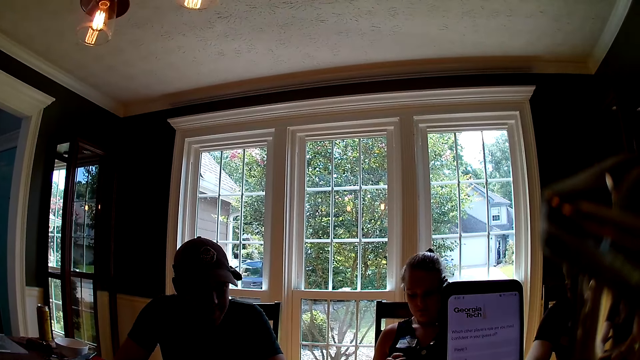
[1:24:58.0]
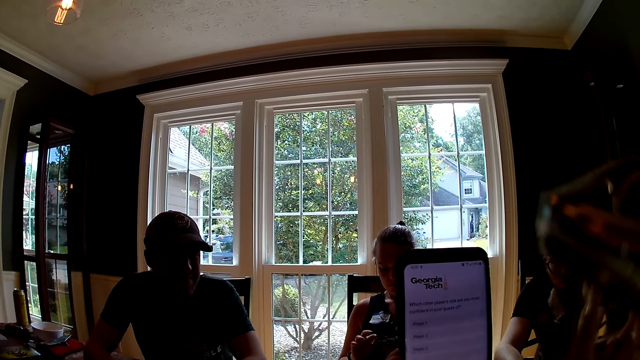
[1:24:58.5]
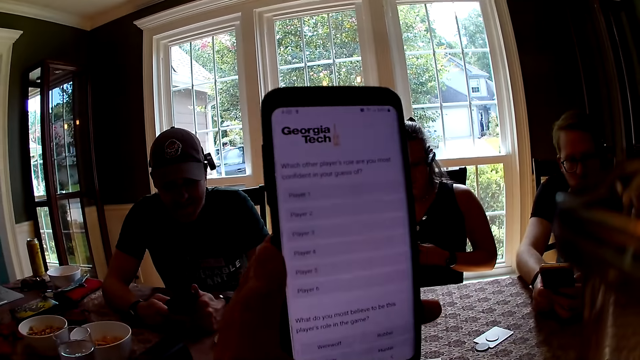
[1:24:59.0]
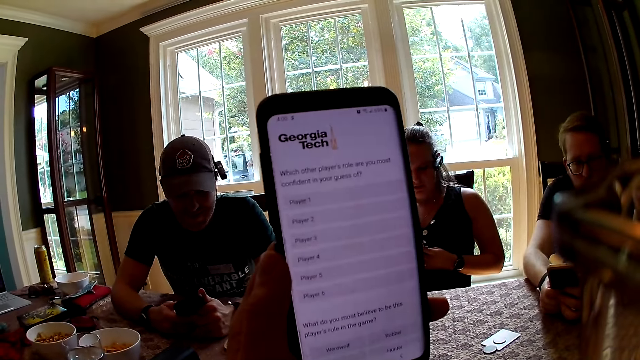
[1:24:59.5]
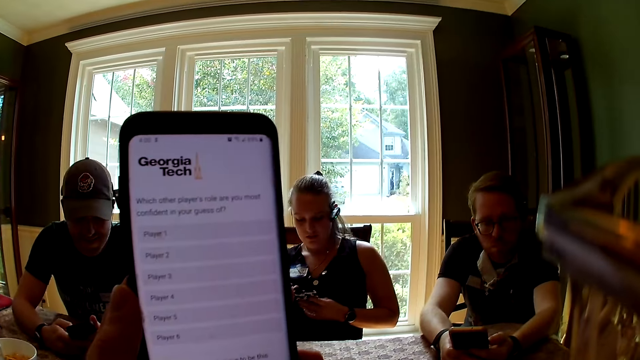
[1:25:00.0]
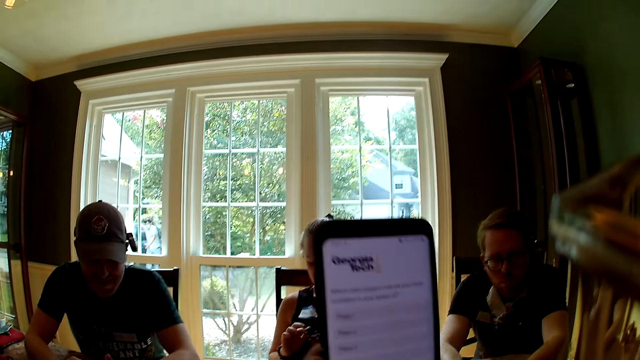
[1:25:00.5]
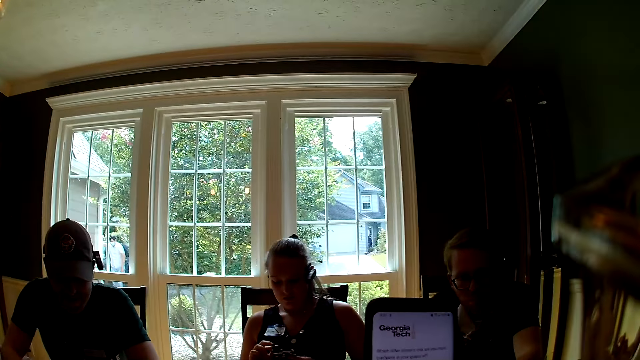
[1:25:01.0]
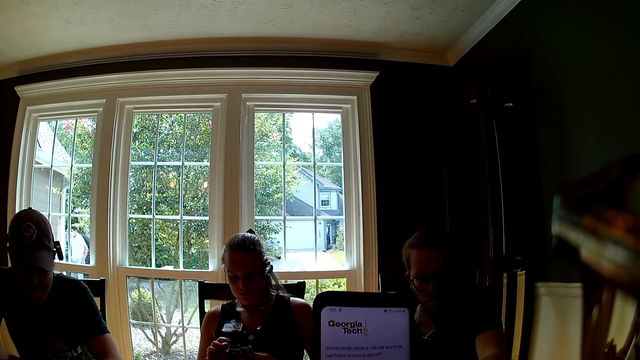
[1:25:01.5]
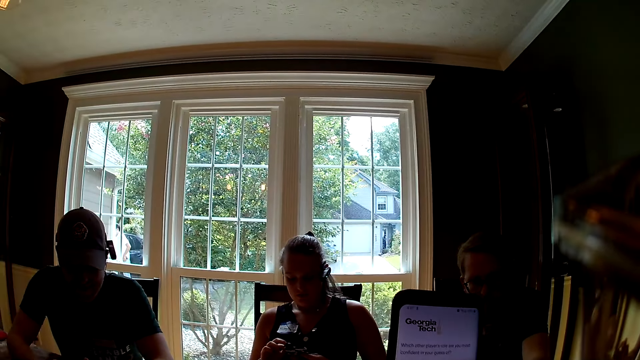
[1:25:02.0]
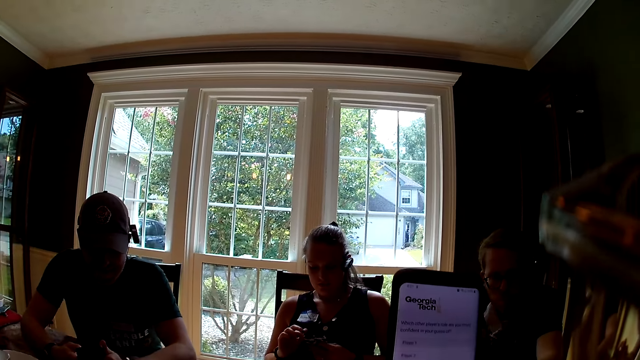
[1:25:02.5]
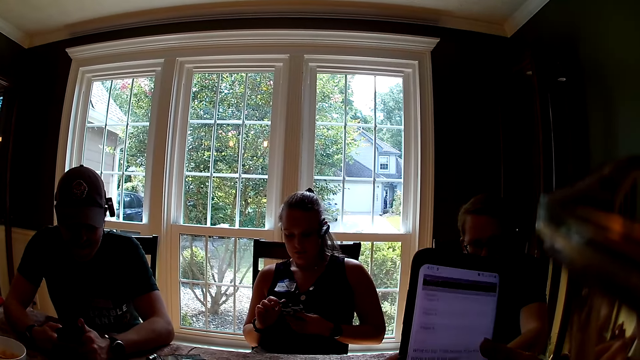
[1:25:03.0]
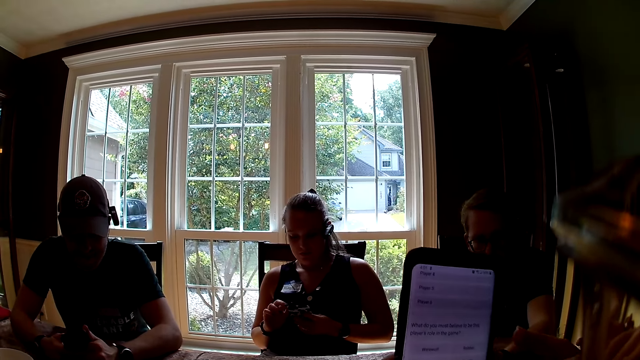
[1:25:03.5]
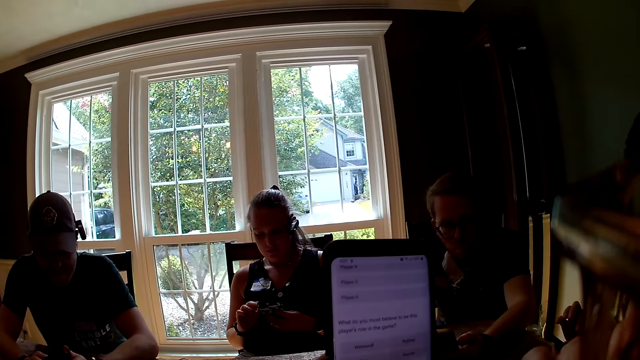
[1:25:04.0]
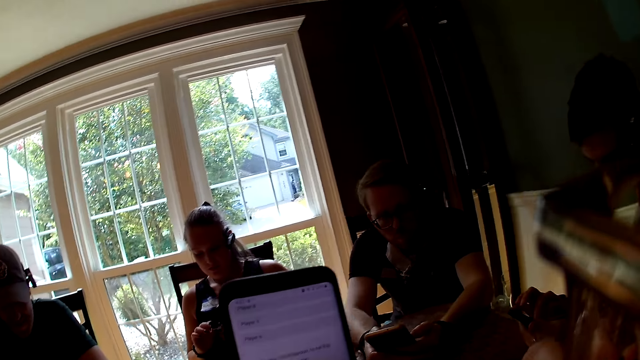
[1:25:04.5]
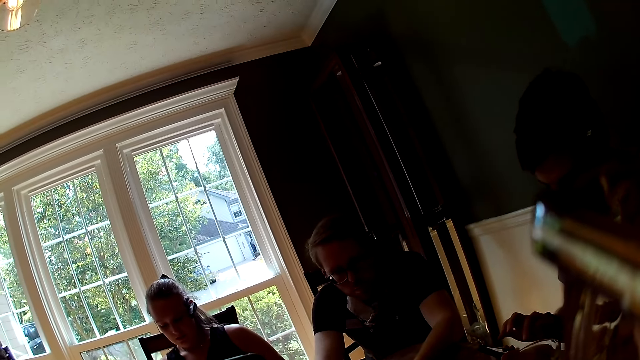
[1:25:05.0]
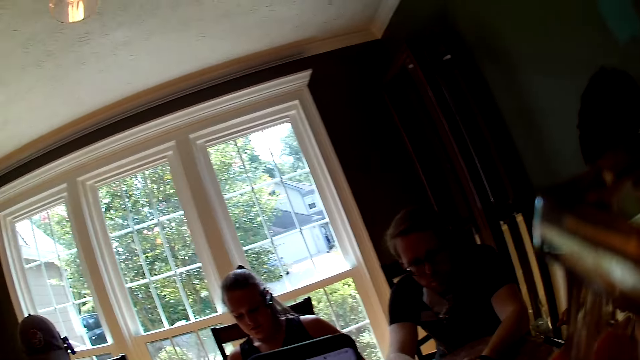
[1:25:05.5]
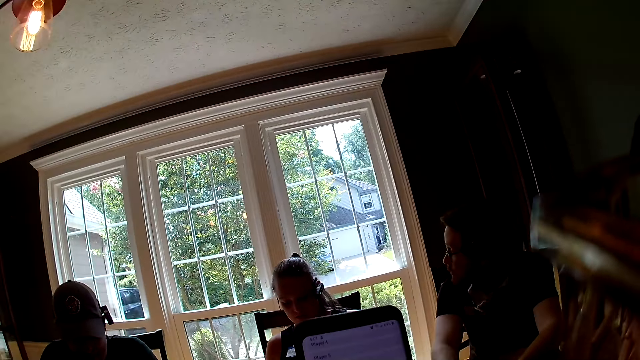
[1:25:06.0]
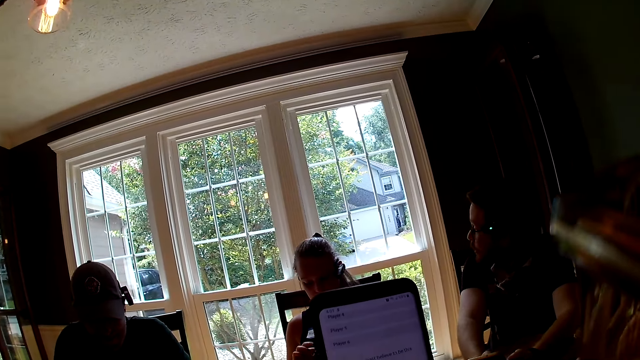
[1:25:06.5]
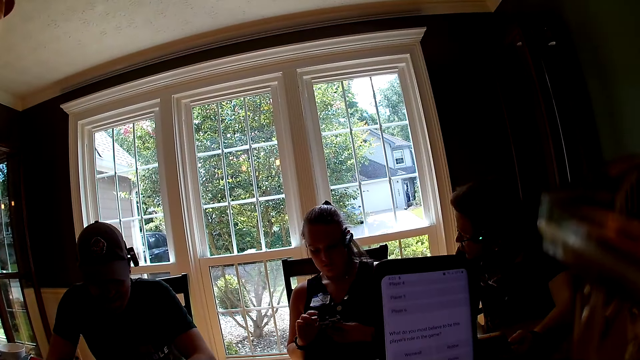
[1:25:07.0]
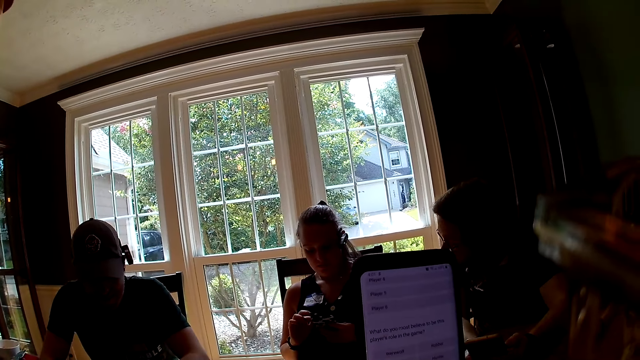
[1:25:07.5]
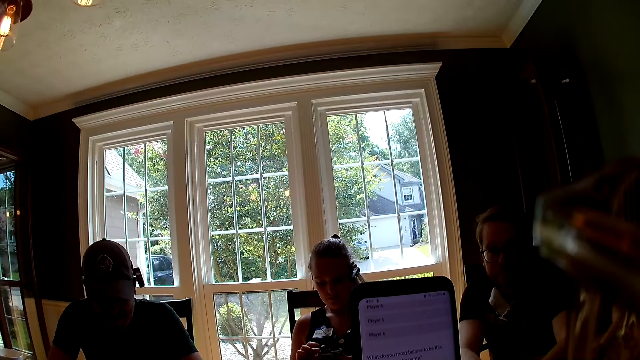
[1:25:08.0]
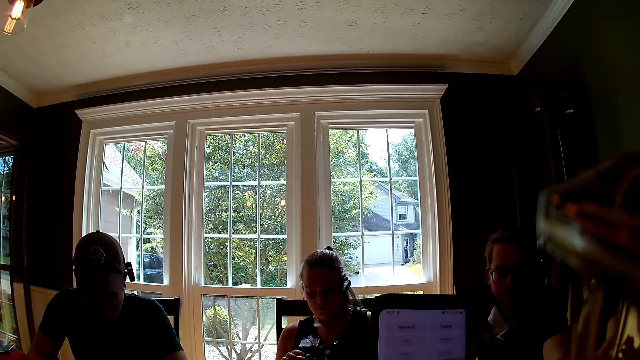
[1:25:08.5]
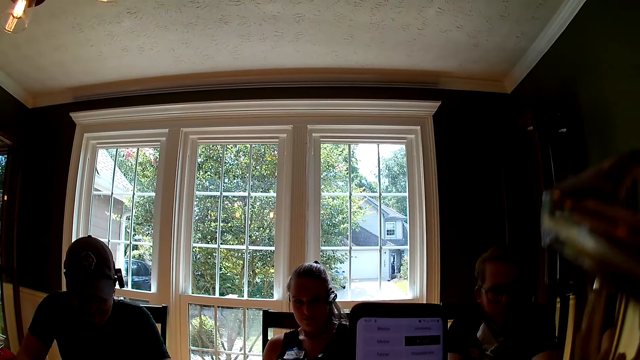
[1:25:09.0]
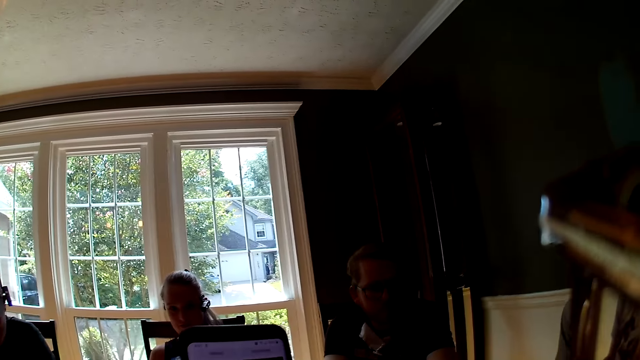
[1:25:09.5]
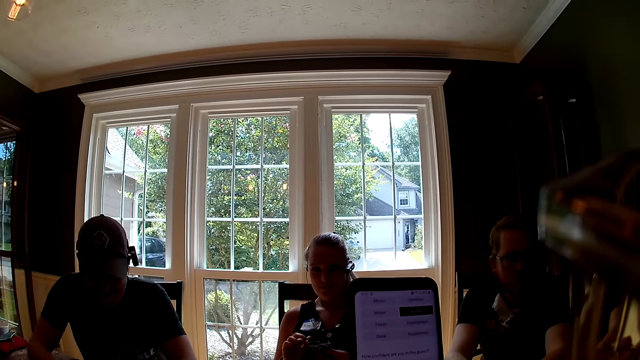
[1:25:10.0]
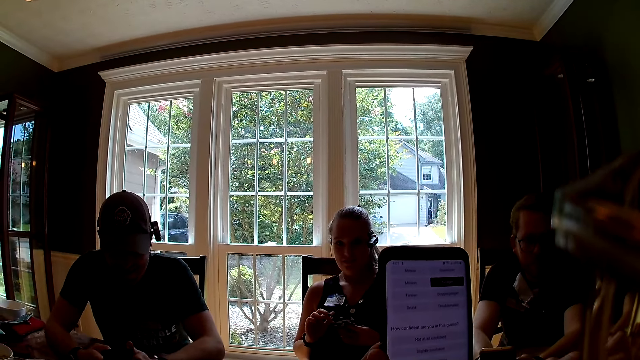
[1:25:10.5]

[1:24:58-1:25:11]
The camera wearer operates the phone with her right hand. A man looks around.

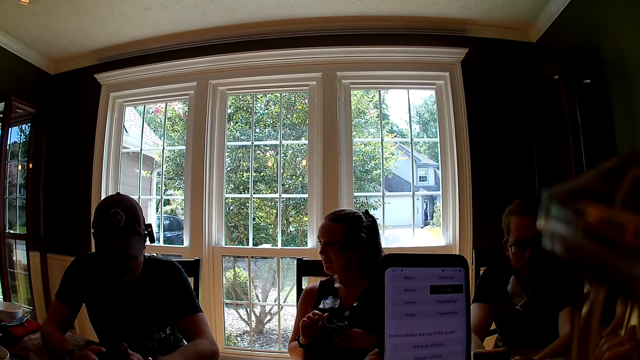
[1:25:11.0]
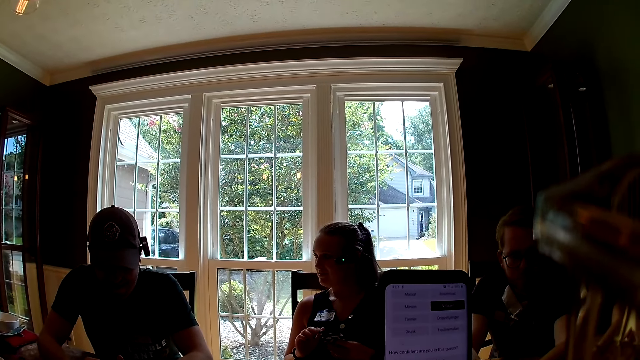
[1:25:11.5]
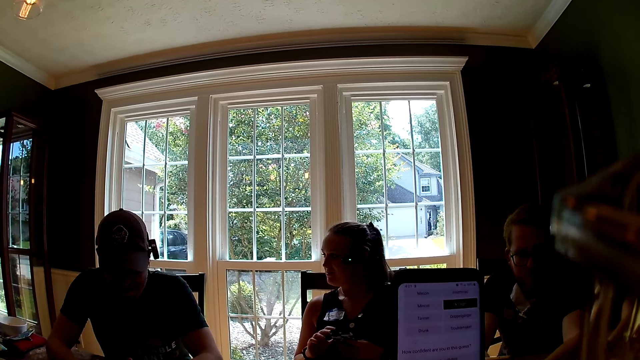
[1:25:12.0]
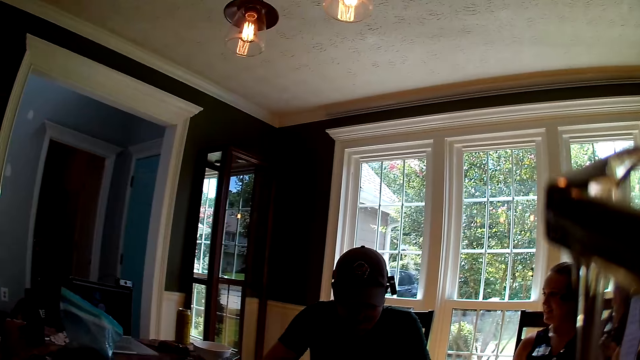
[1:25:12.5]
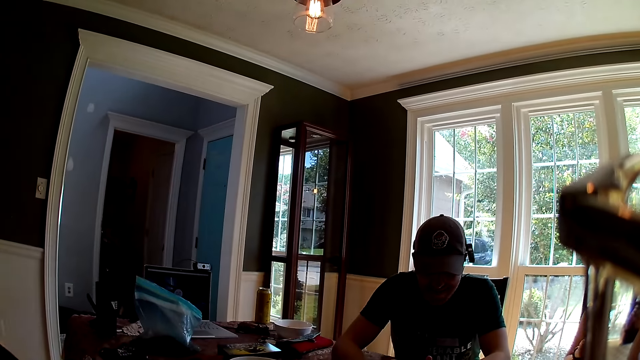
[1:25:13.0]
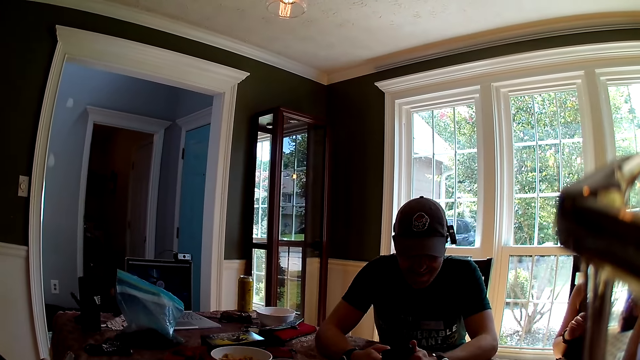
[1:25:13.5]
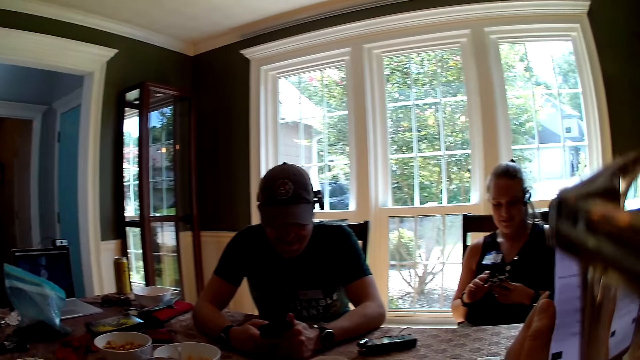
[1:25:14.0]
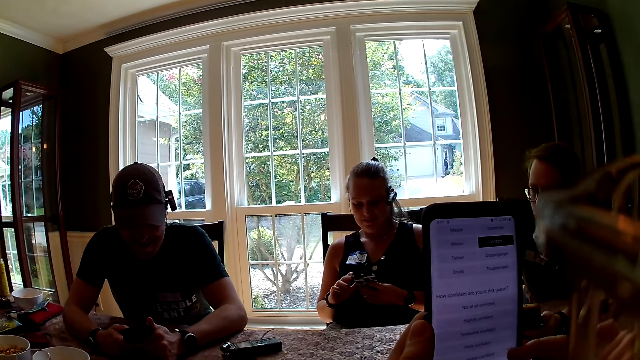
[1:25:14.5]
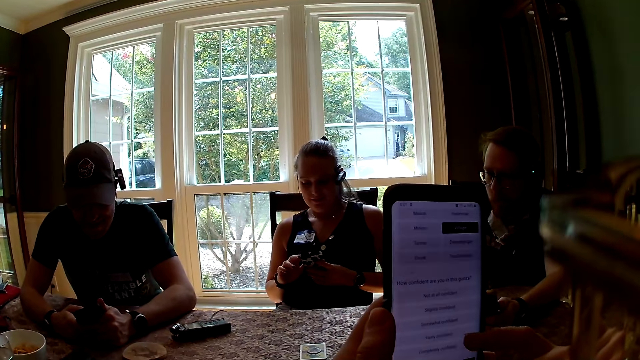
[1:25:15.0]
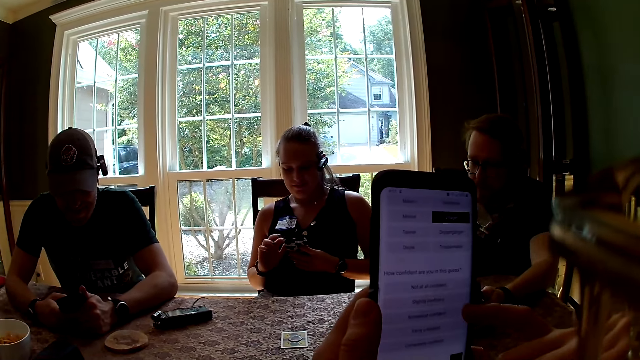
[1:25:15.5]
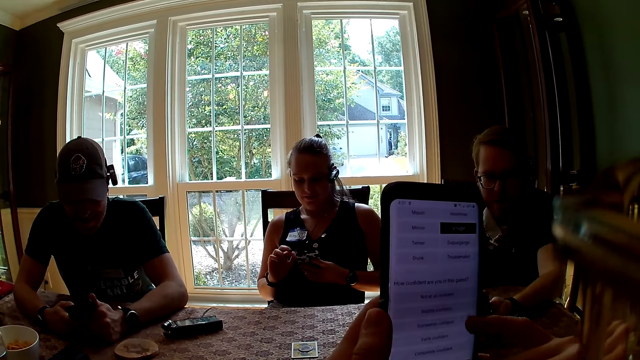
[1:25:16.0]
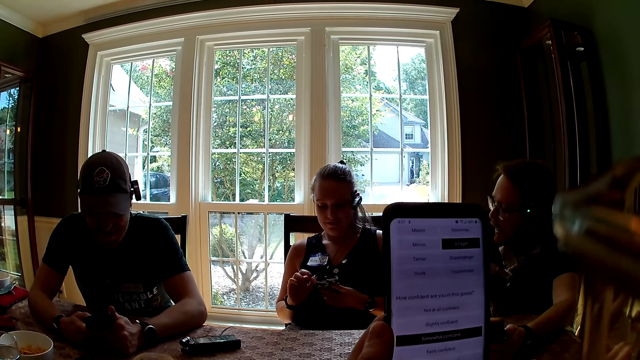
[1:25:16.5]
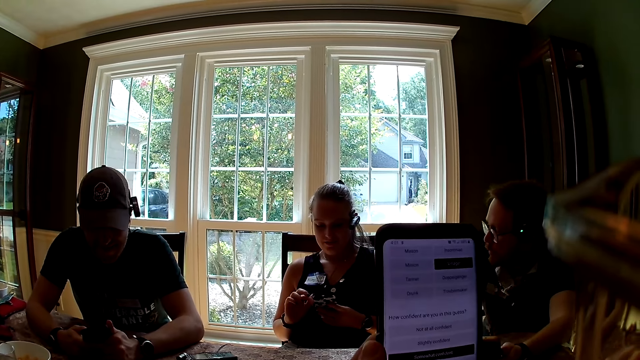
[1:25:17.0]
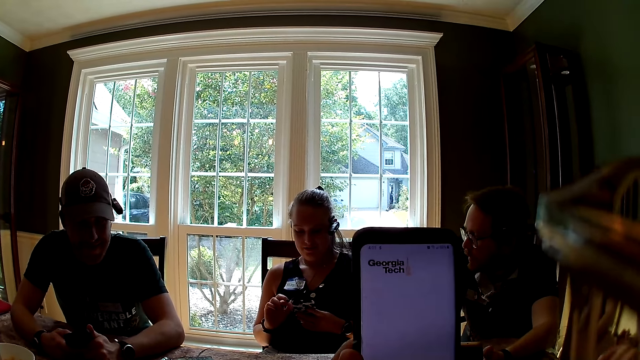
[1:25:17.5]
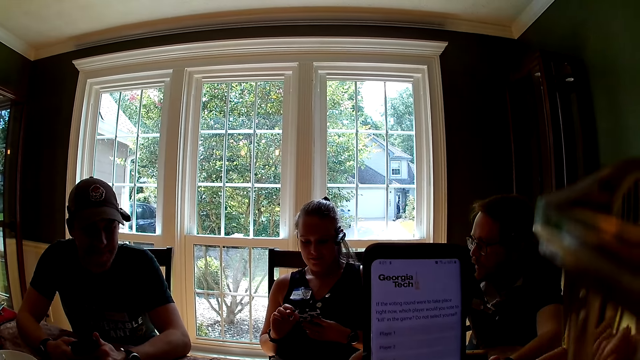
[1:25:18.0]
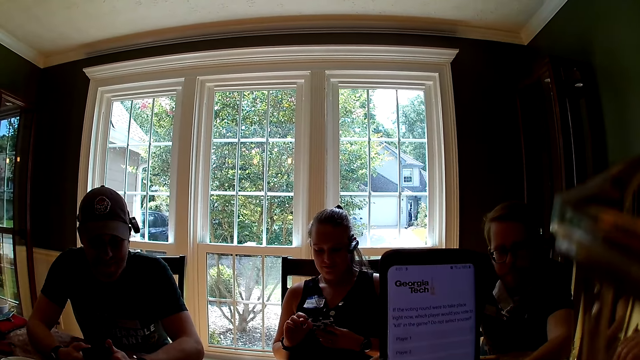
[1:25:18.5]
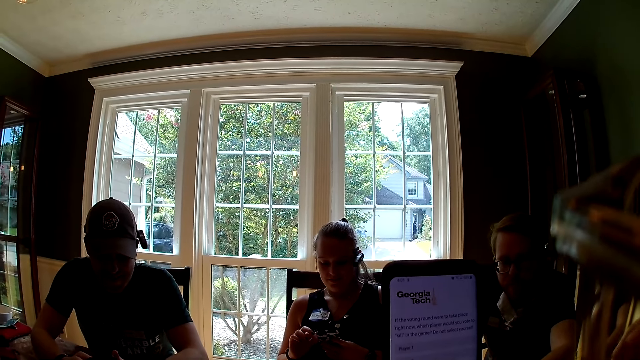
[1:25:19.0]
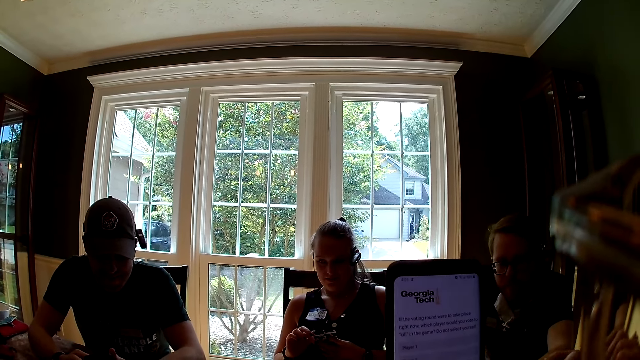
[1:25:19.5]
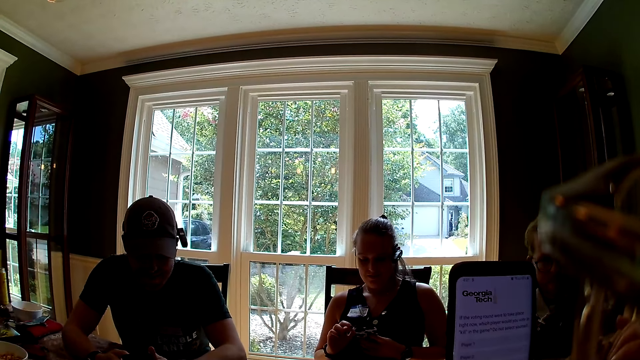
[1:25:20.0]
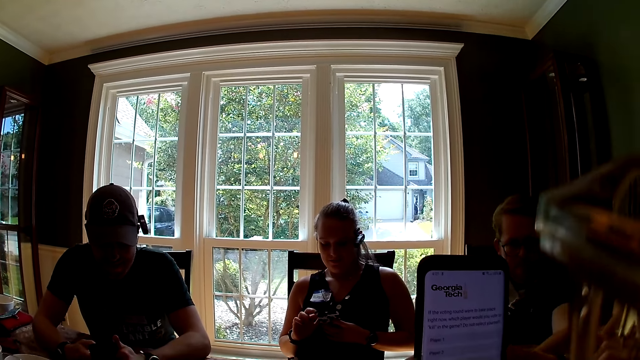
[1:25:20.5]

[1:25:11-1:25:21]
A man operates a phone. Another man interacts with a lady.
